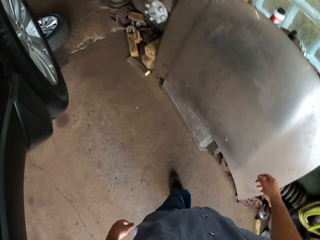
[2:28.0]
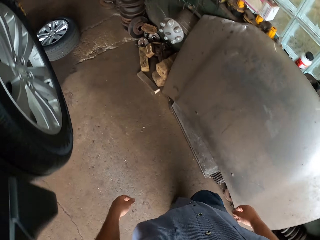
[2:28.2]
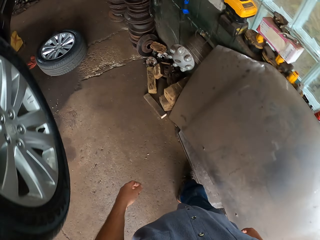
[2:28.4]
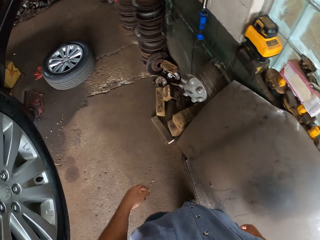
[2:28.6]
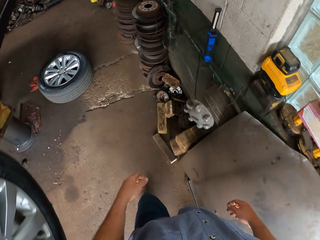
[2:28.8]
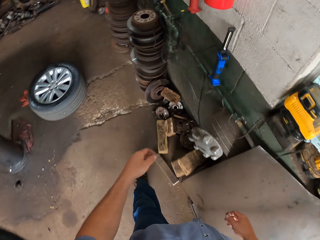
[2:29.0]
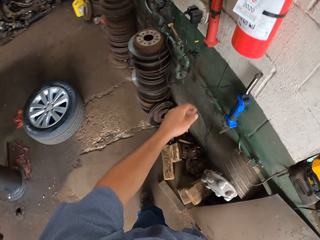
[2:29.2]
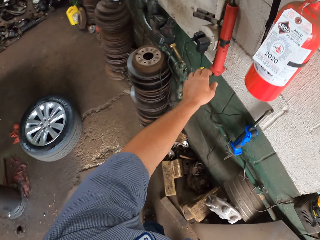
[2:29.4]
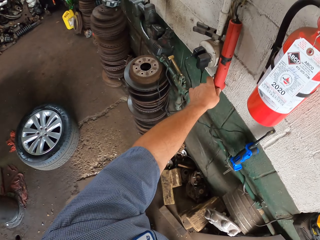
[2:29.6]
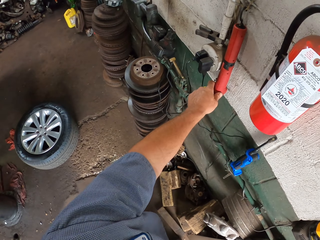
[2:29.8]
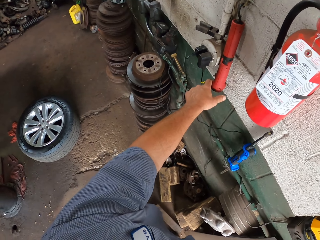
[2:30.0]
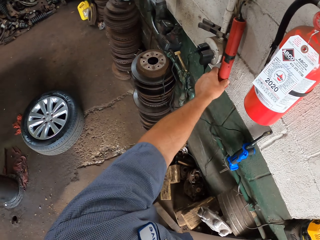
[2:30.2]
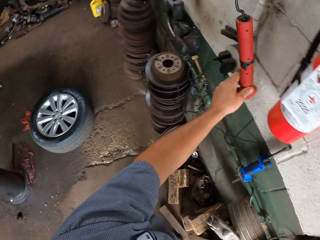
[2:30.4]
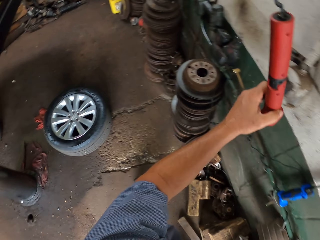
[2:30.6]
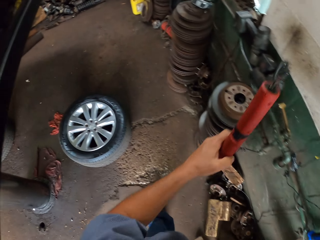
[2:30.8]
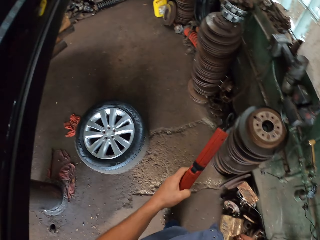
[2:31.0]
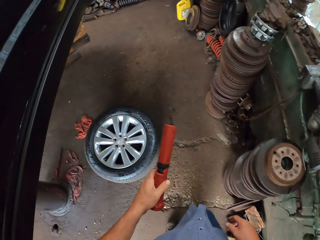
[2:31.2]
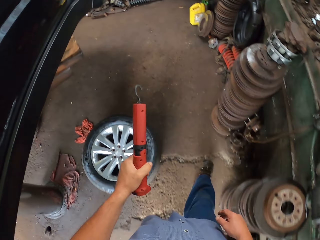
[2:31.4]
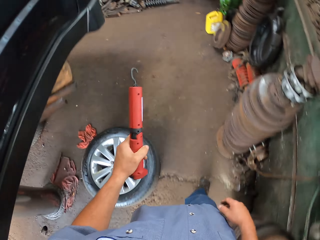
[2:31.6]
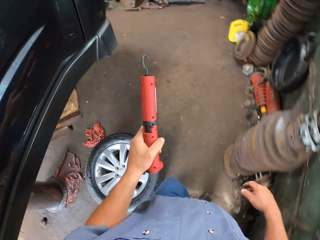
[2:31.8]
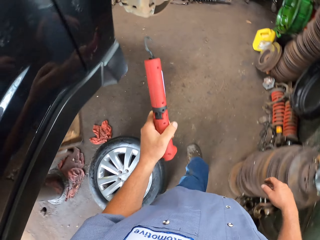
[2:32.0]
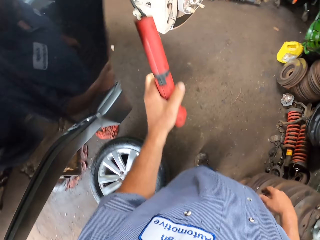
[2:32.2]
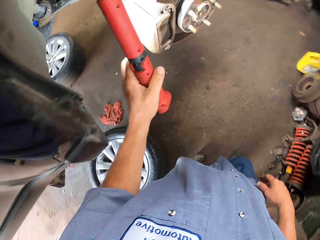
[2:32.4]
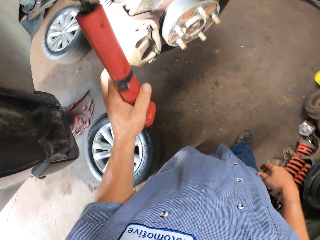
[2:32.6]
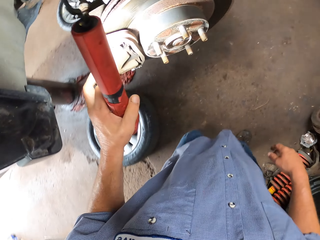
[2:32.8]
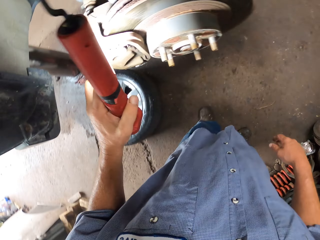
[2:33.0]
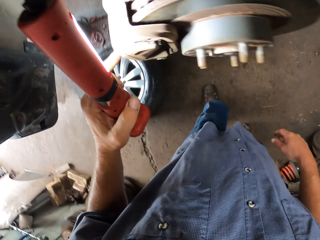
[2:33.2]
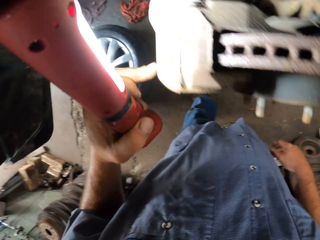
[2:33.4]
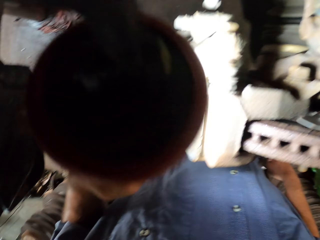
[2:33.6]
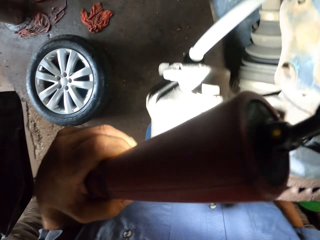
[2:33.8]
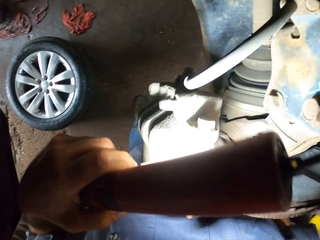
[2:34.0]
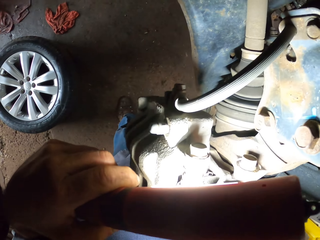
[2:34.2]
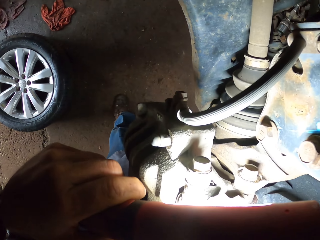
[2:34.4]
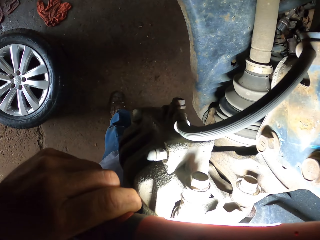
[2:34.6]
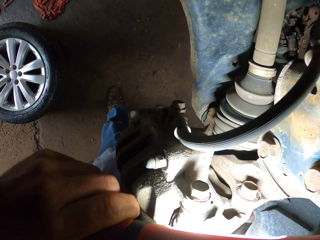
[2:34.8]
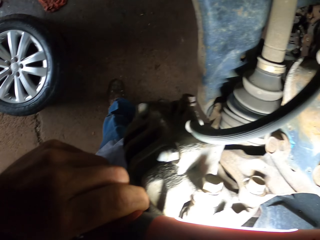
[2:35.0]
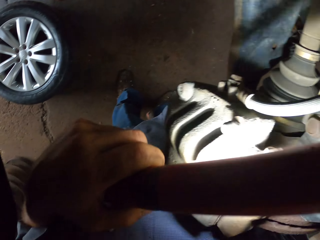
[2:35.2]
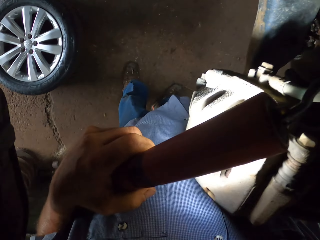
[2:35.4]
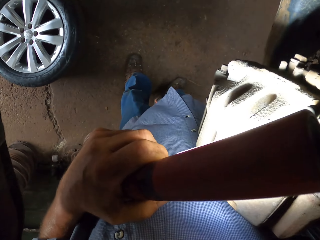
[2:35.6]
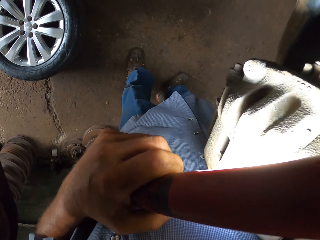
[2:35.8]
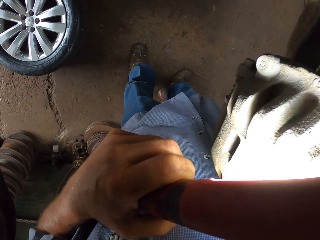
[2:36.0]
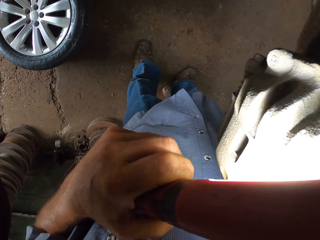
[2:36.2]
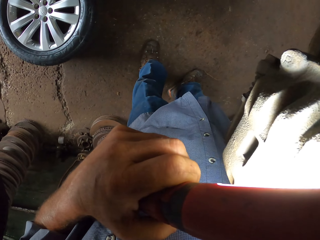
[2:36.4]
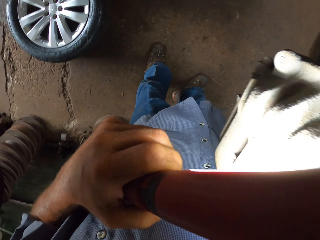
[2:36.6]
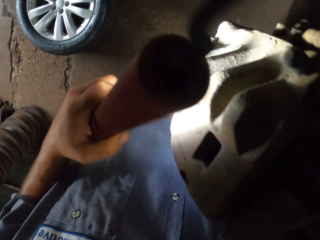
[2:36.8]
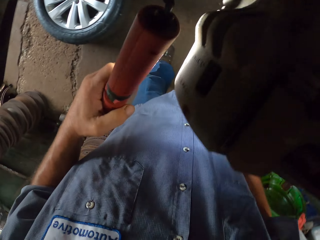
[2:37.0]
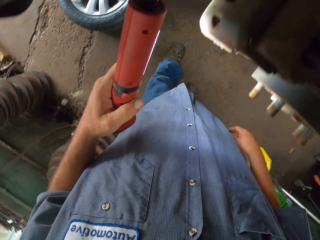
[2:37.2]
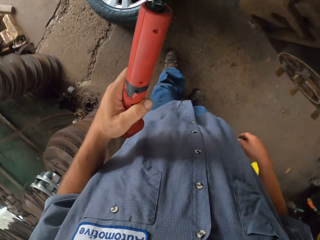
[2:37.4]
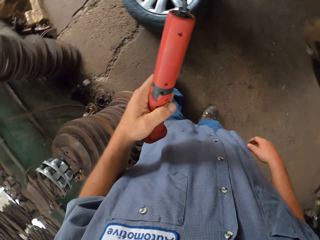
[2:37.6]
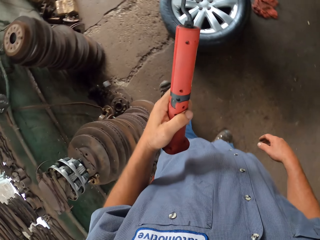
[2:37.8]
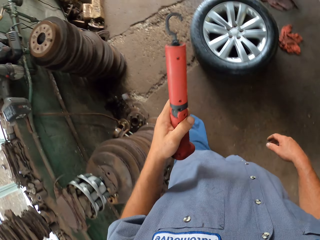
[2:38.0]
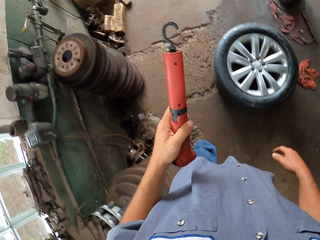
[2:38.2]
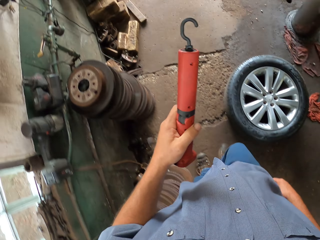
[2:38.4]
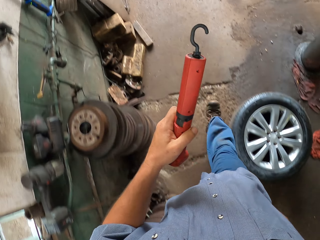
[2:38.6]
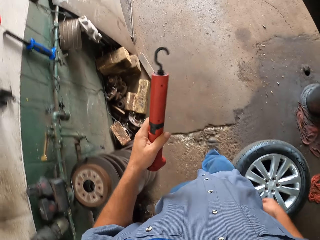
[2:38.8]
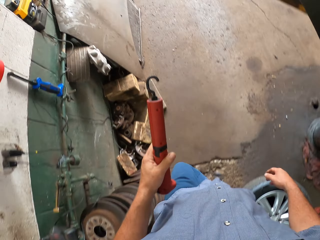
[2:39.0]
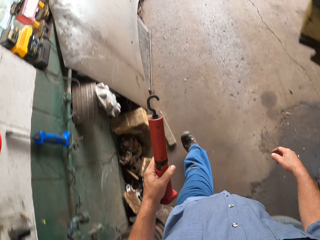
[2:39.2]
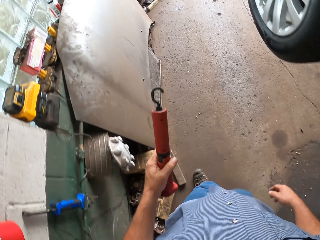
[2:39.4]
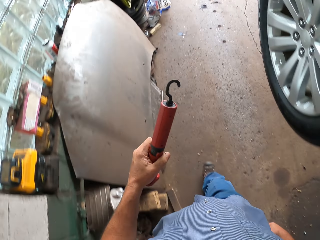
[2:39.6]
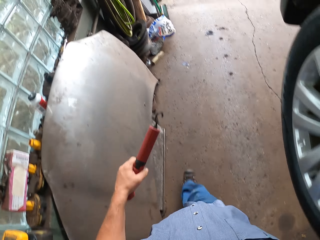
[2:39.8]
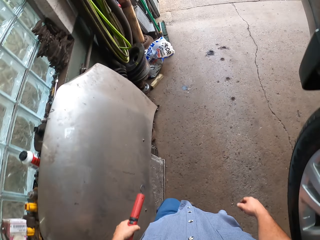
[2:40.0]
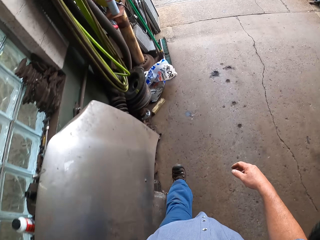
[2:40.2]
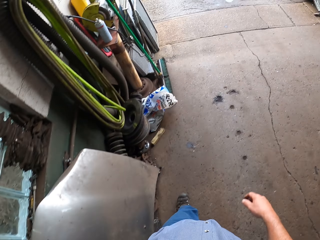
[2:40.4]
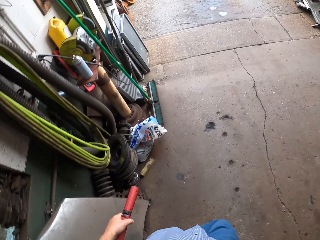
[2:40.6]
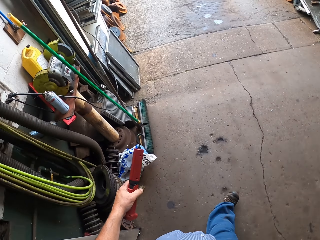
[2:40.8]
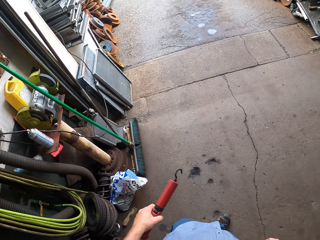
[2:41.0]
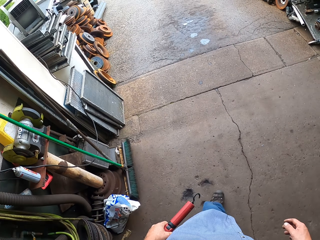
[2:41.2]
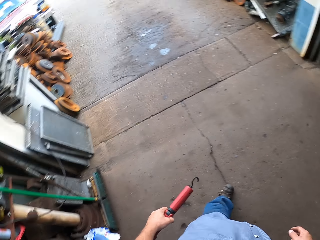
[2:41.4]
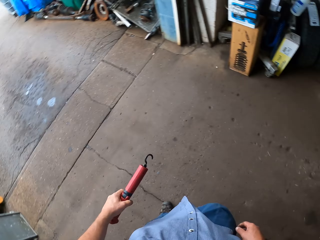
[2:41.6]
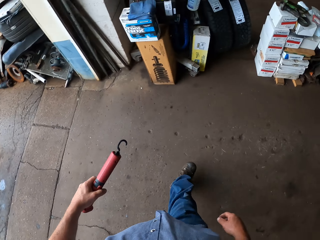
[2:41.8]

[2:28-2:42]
The camera wearer picks up a lighter. They walk in the room. They light the engine. They move around the garage.

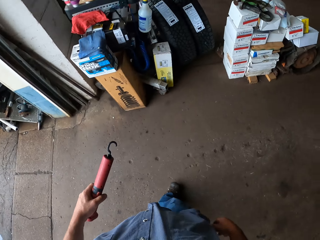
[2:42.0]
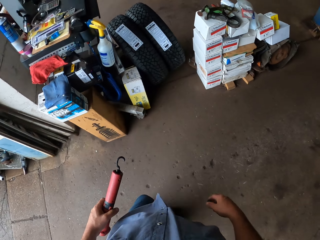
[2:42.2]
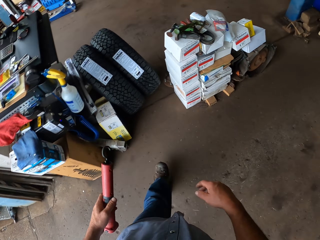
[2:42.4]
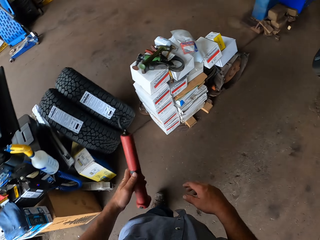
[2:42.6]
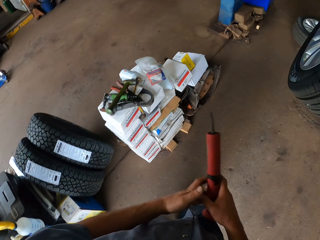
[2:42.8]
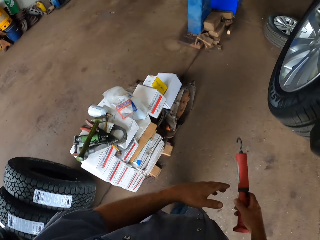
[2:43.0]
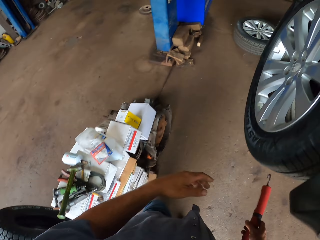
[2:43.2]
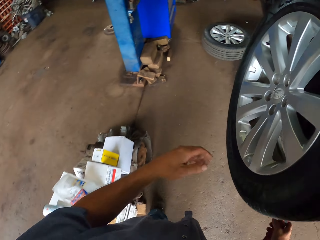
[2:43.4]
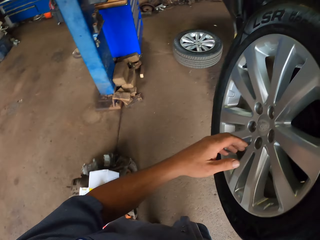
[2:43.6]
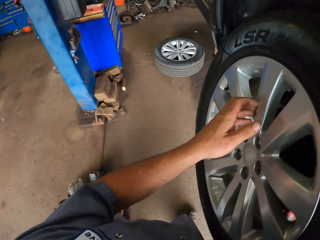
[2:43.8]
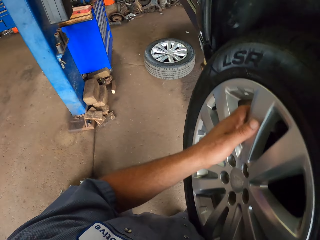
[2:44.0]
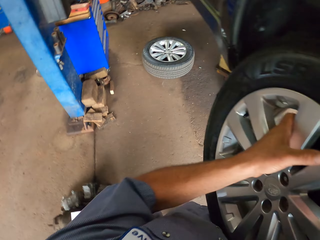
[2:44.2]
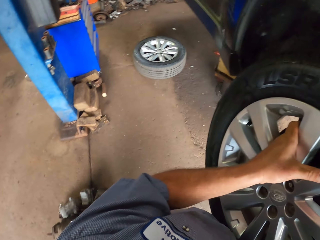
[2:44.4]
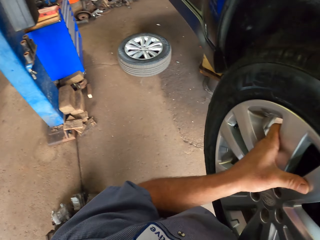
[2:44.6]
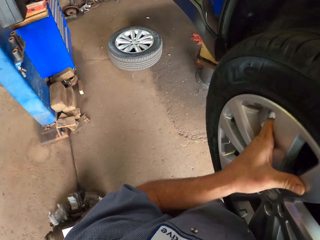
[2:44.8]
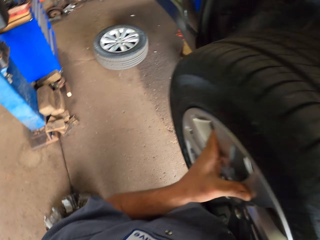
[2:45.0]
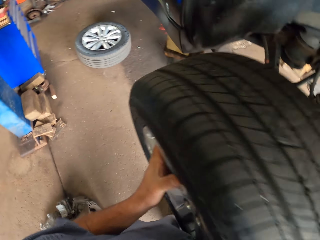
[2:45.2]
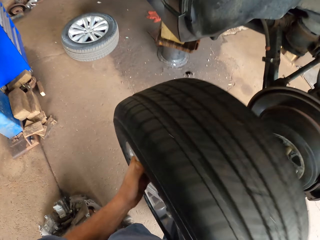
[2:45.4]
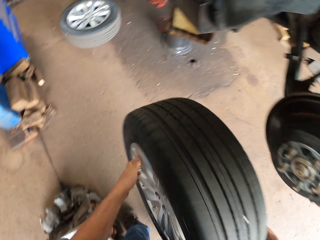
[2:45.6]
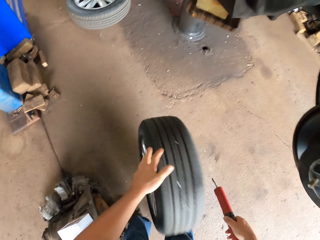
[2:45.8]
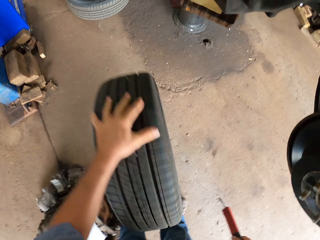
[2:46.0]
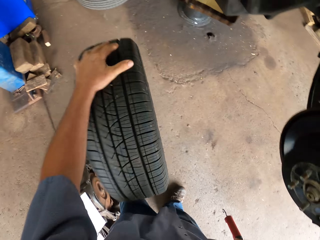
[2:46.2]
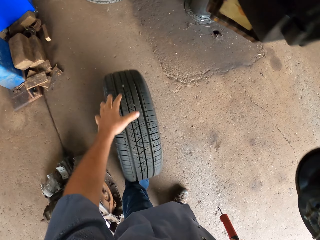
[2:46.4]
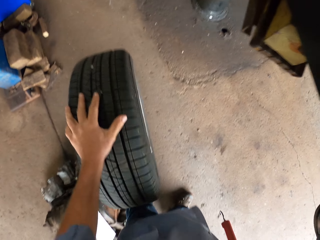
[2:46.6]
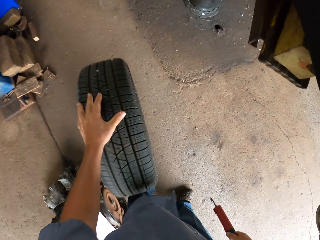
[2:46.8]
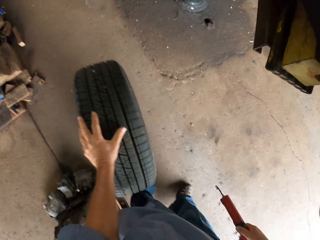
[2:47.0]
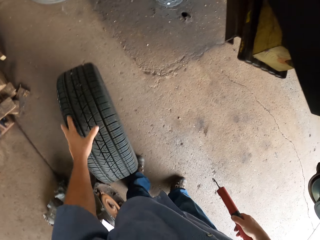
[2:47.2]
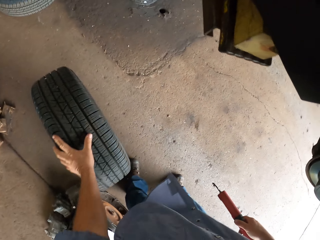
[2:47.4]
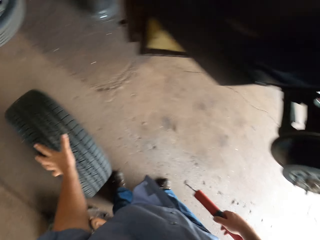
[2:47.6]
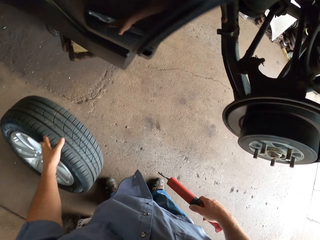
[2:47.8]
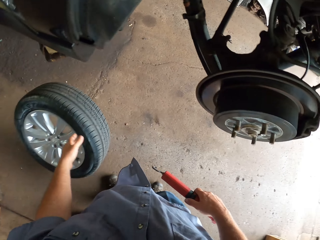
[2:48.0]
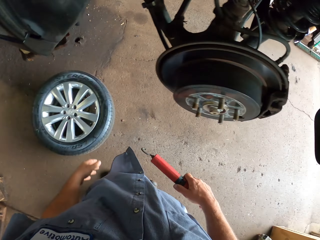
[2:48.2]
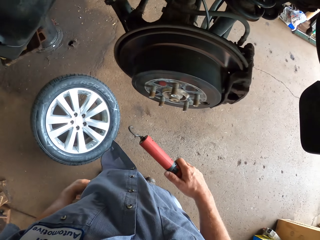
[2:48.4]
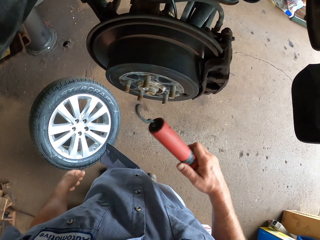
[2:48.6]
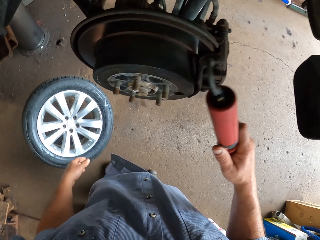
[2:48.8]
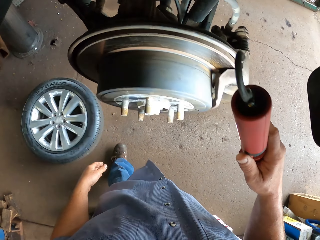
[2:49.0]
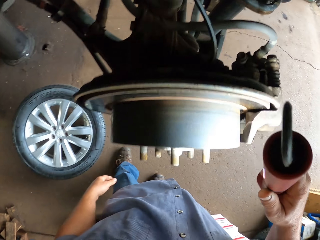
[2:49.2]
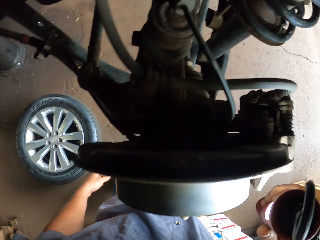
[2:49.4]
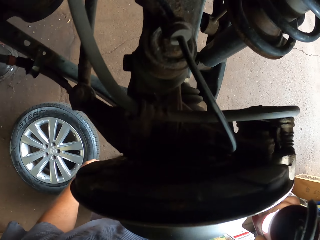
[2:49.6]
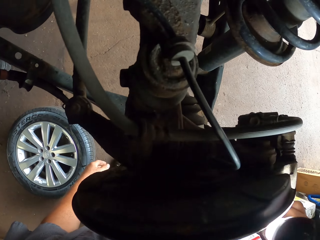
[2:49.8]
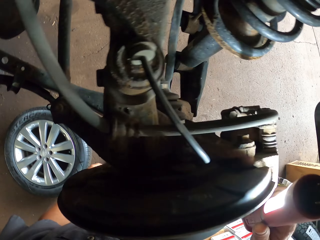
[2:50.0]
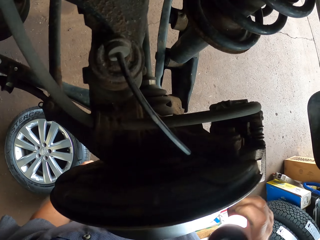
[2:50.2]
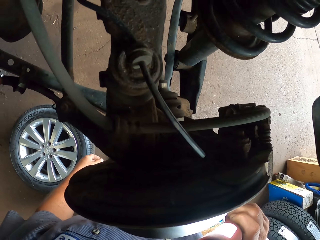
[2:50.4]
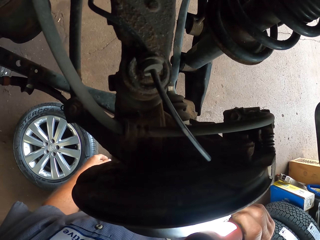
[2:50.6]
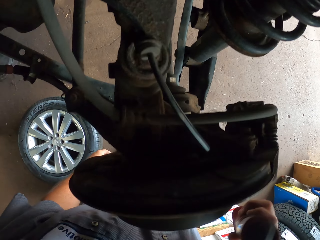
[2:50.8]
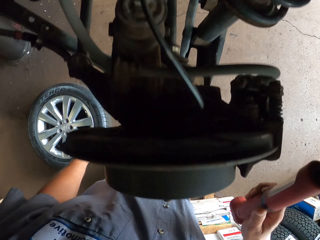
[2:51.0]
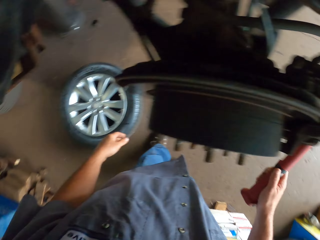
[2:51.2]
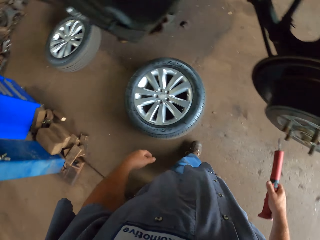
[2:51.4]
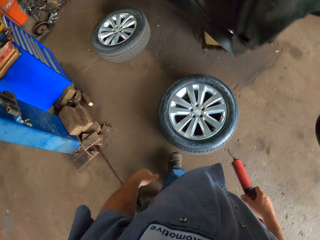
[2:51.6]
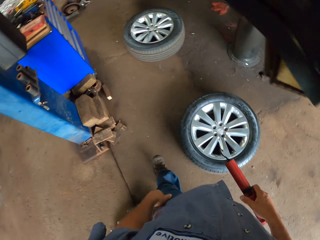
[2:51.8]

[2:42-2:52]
The camera wearer removes a tire. They hold the wheel. They place the wheel on the ground. They light the engine.
